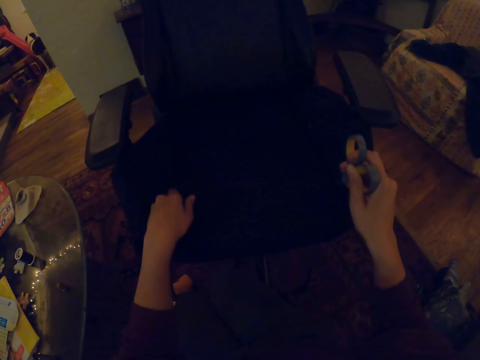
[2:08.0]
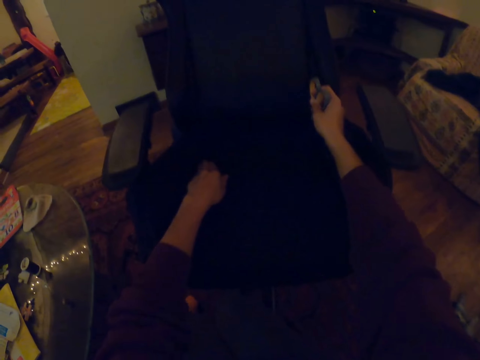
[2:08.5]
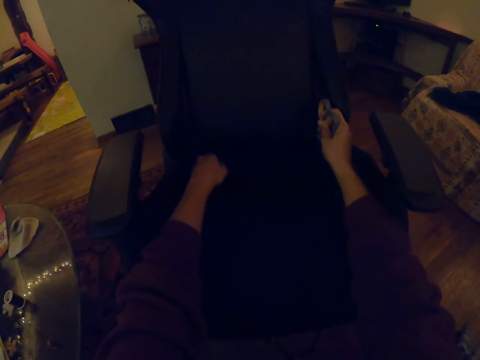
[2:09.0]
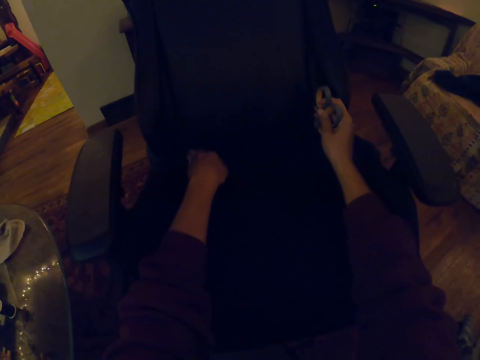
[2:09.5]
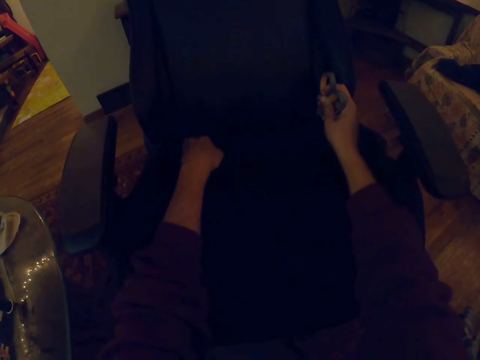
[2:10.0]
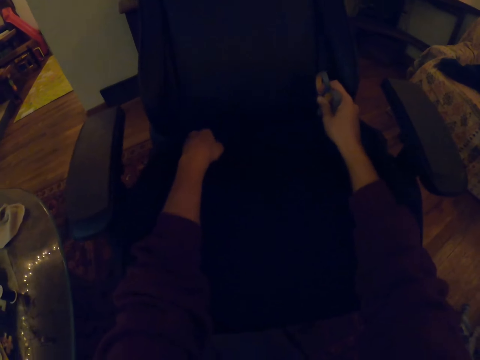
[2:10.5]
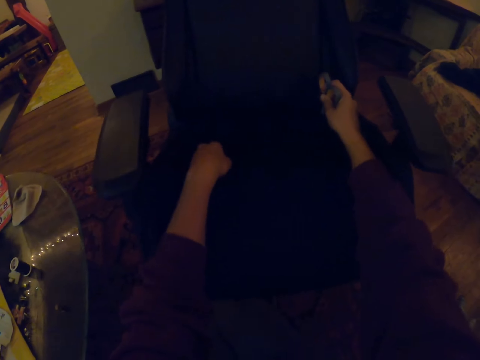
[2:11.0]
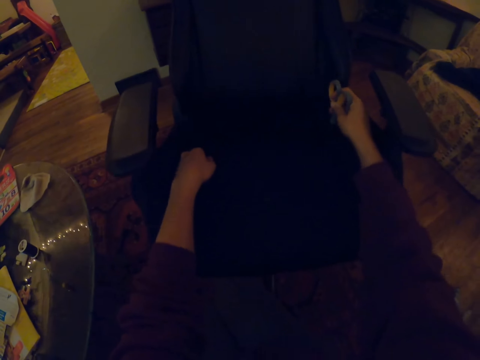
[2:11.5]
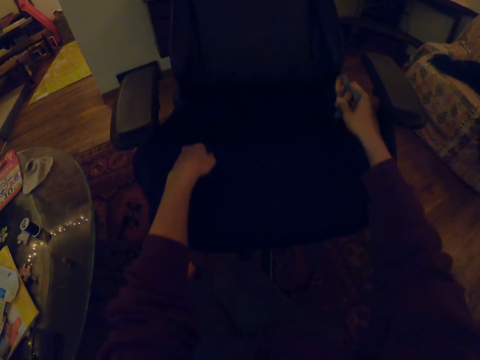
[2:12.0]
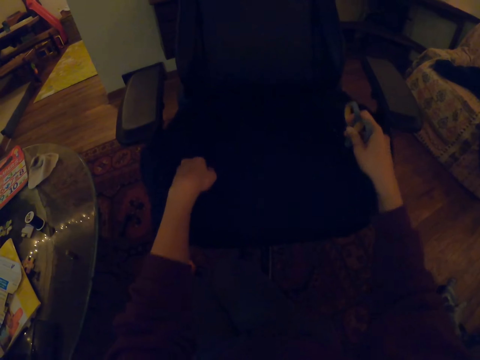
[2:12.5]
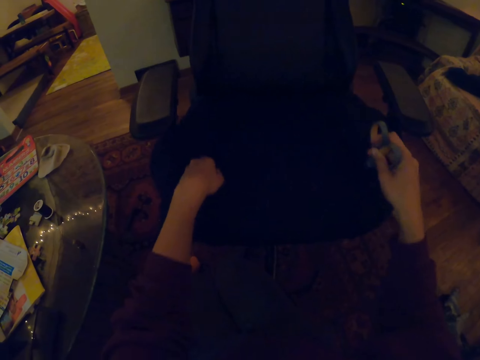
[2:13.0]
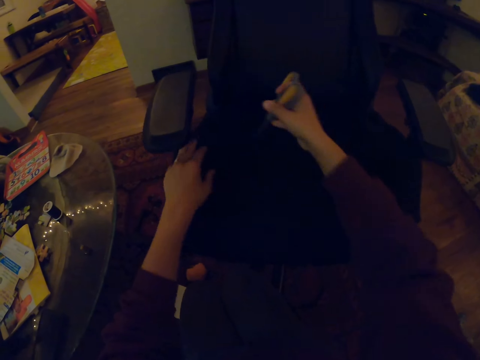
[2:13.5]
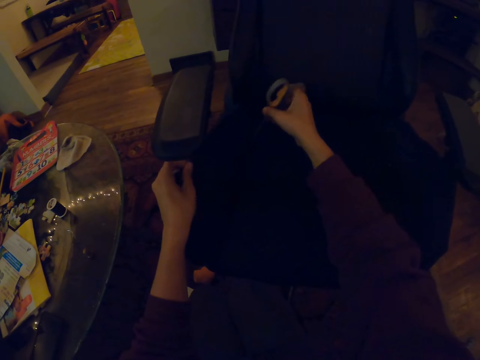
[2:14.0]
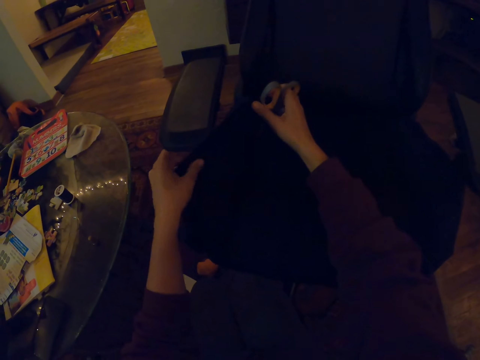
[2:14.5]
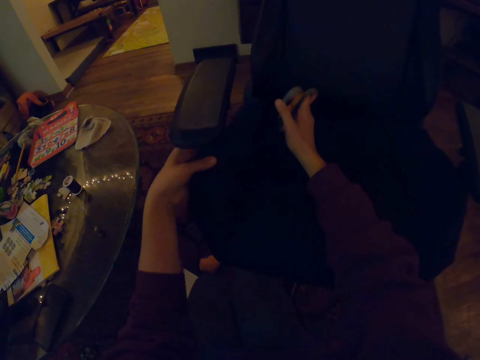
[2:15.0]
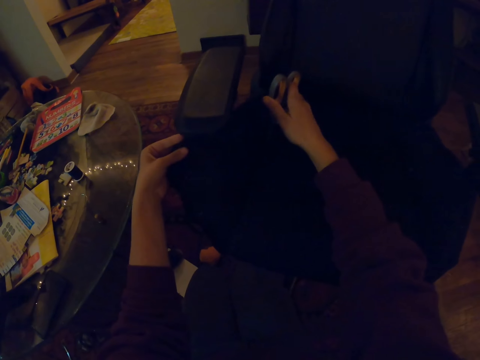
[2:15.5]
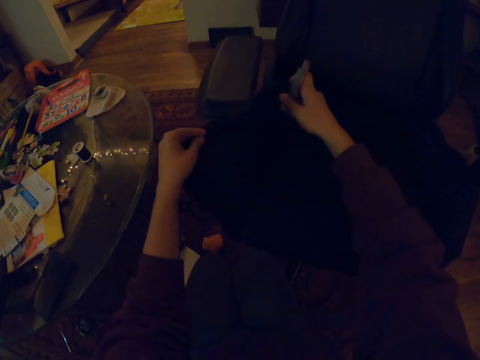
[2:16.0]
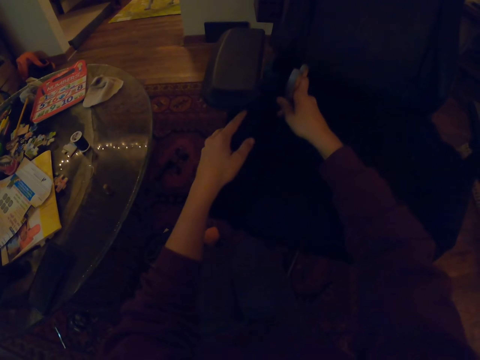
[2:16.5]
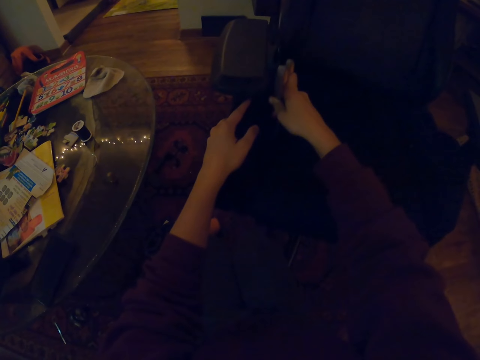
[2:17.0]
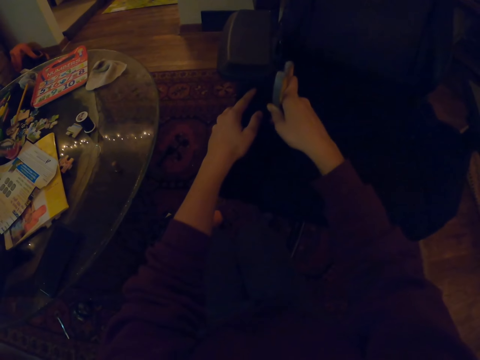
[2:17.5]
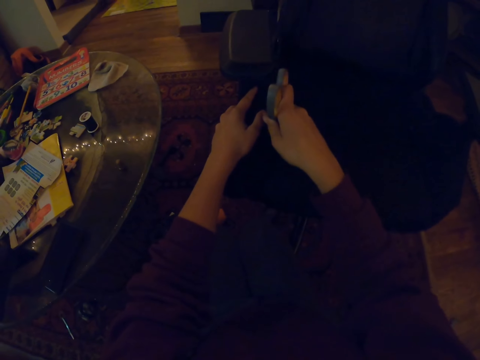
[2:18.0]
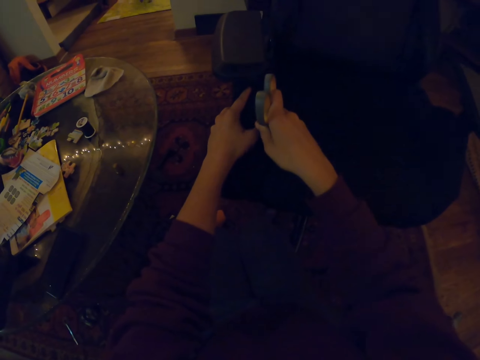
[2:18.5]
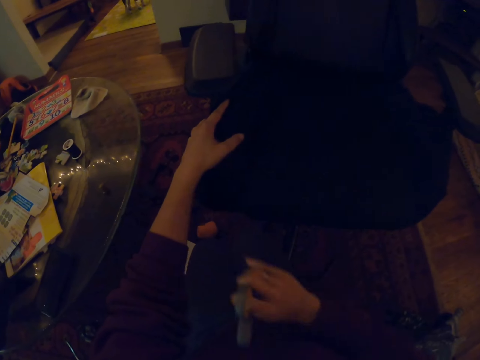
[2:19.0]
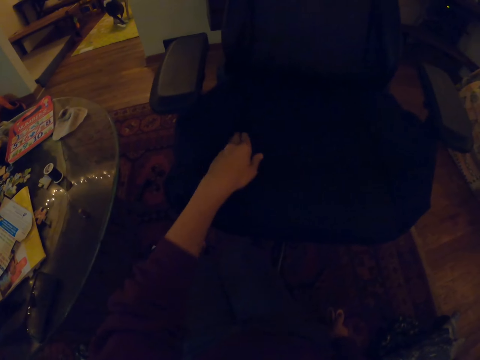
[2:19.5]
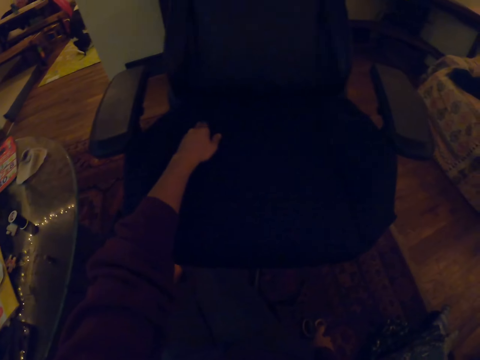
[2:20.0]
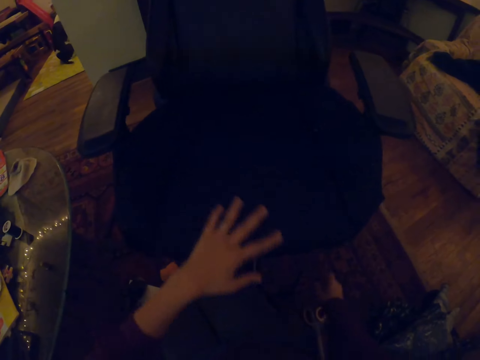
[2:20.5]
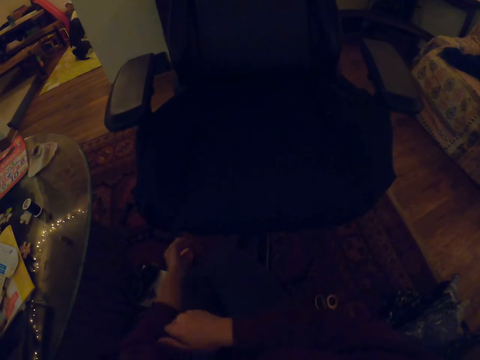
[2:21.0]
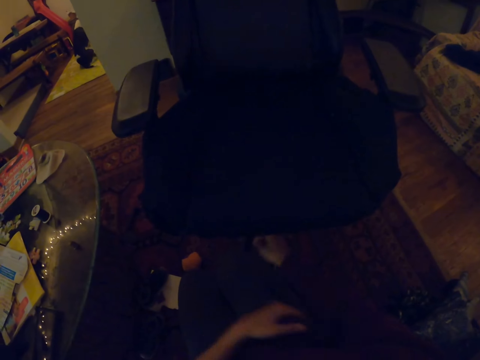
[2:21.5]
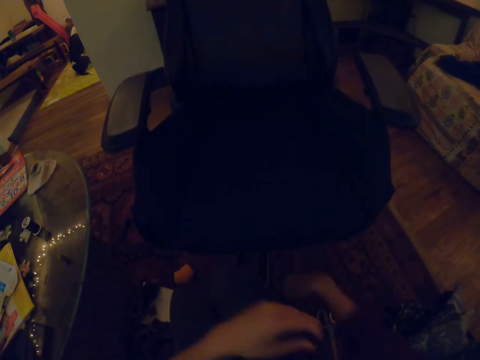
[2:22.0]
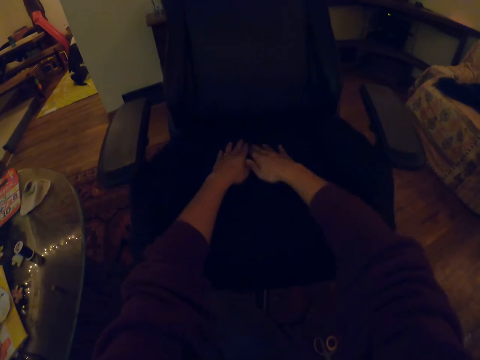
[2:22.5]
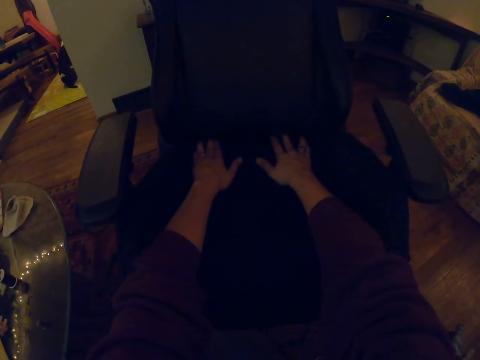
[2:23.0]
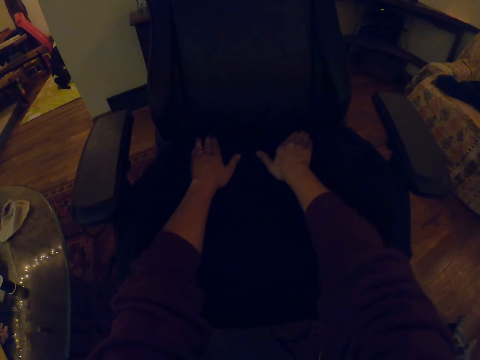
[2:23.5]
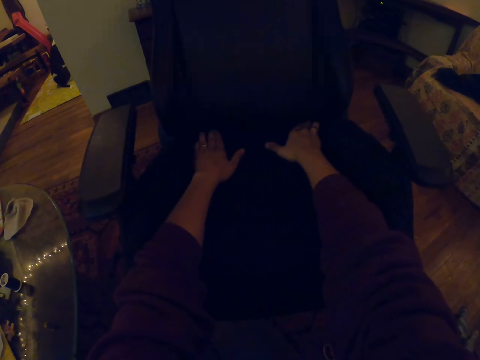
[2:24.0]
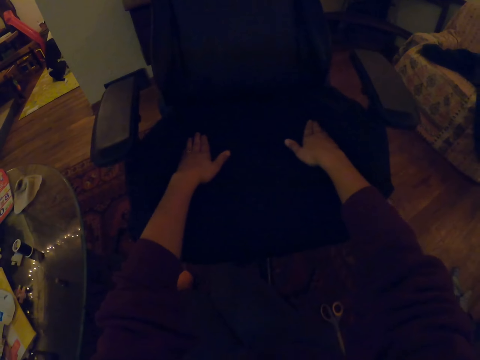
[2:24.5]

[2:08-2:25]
The camera wearer holds a chair. She spreads a piece of cloth on the chair. She presses the other side of the chair. She touches the chair with her left hand. She pulls the sleeves of the shirt. She folds both sleeves on her hands.

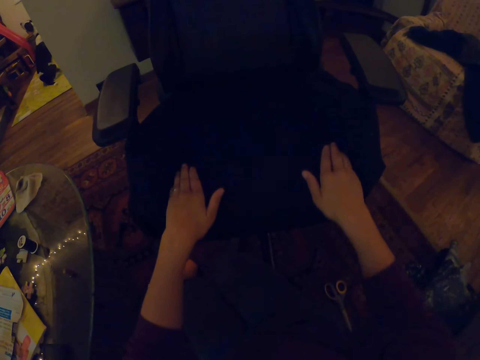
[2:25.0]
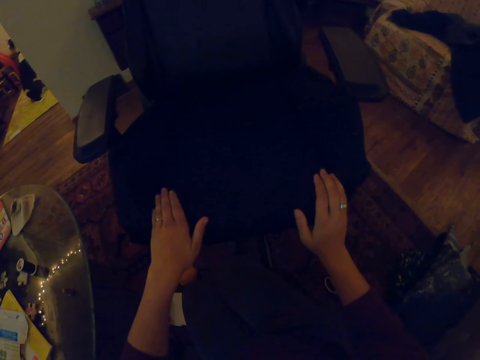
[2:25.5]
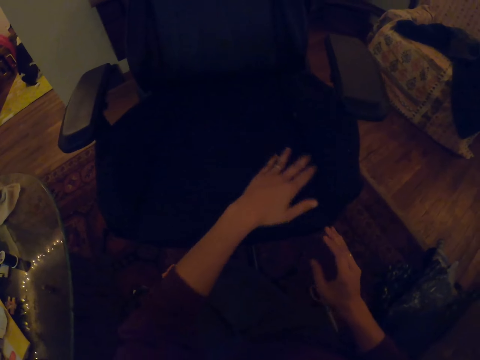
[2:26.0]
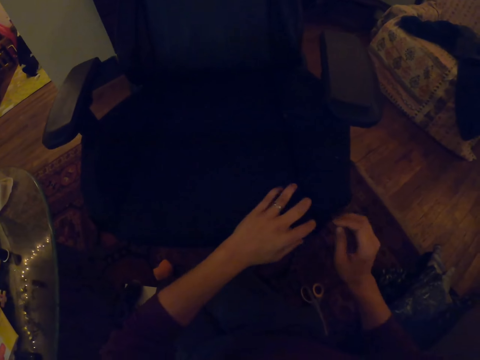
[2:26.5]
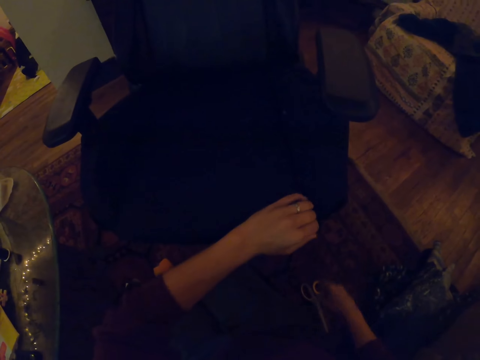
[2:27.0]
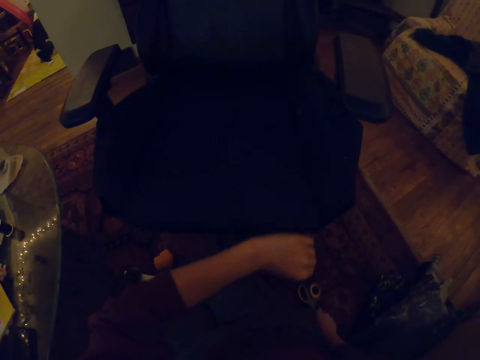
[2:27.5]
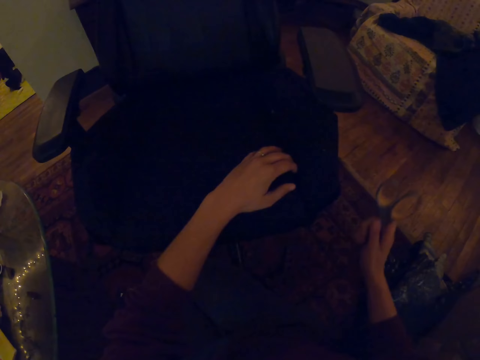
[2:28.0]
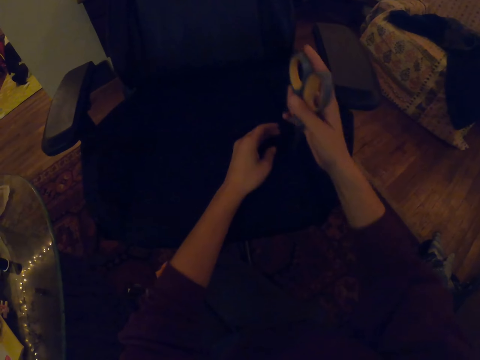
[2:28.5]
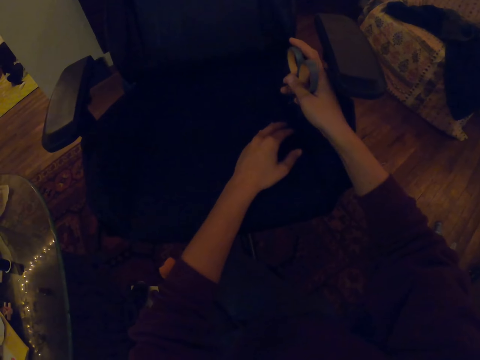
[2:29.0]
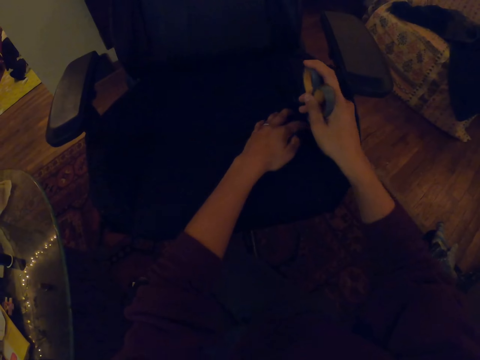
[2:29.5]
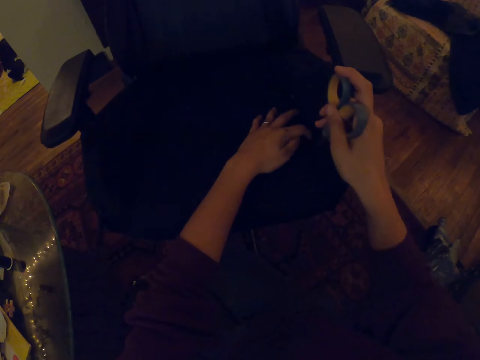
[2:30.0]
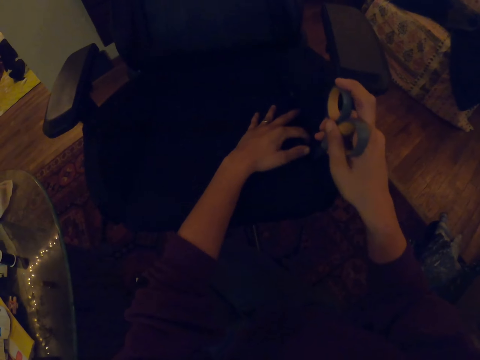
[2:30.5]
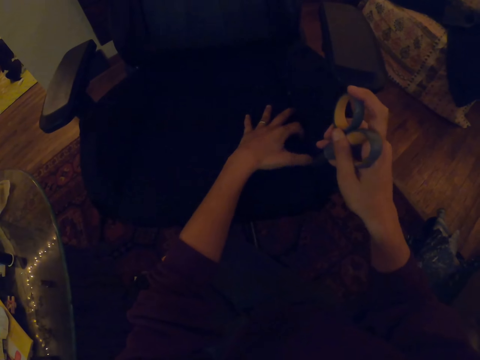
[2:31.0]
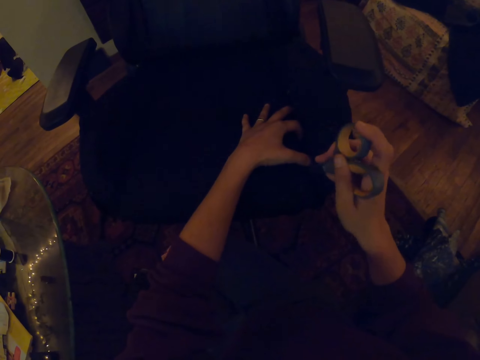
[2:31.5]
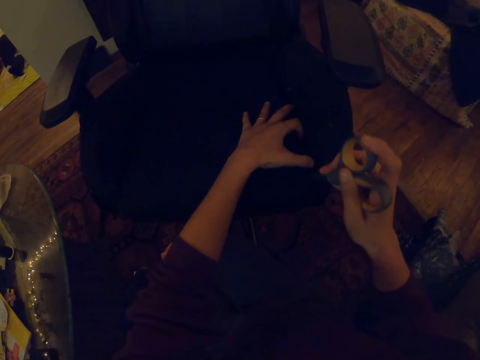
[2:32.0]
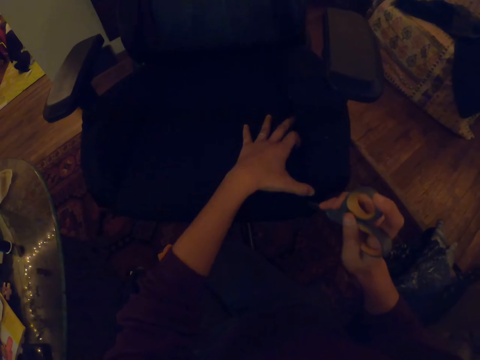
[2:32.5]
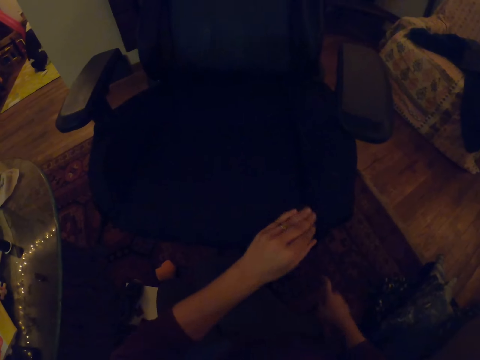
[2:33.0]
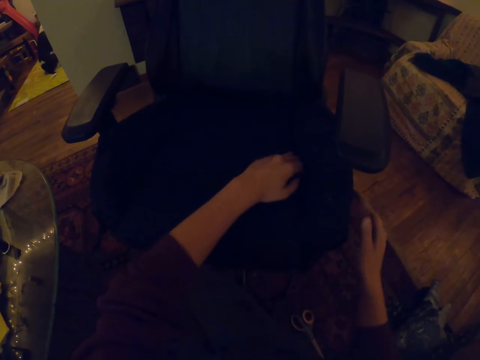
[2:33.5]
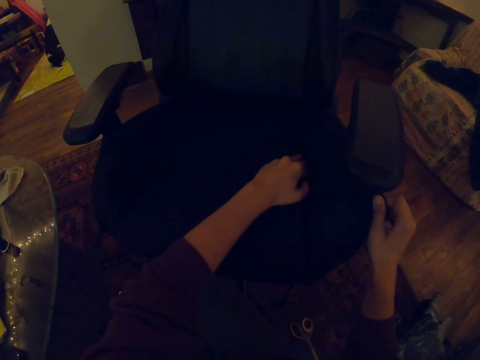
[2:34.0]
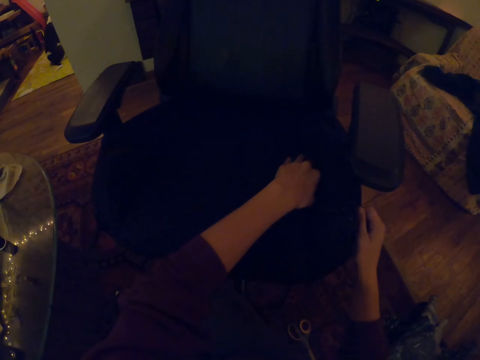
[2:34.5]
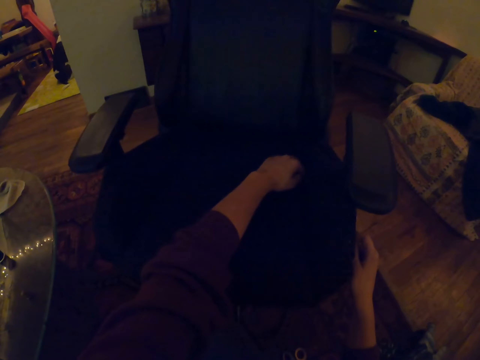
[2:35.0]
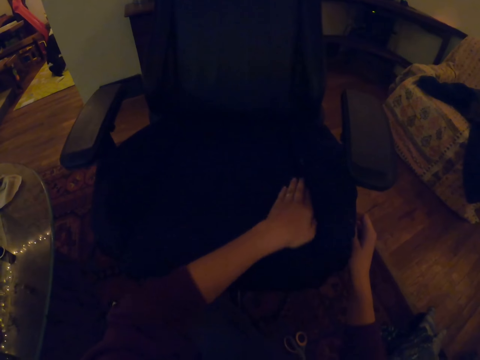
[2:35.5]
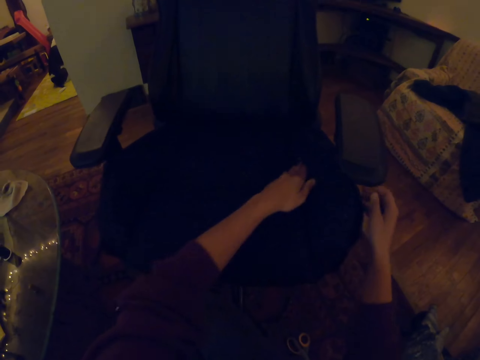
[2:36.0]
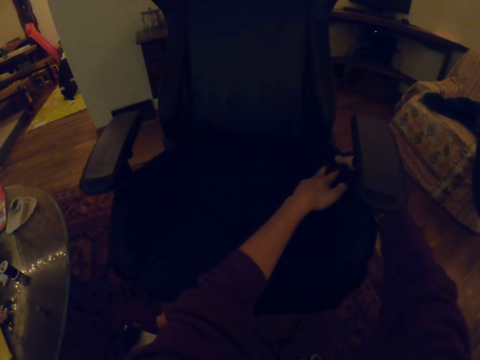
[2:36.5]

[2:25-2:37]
The camera wearer spreads a chair using both hands. They press the other side of the chair. They insert fabric on the corners of the seat.
